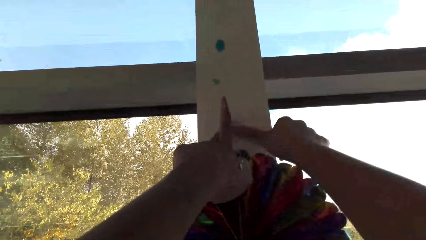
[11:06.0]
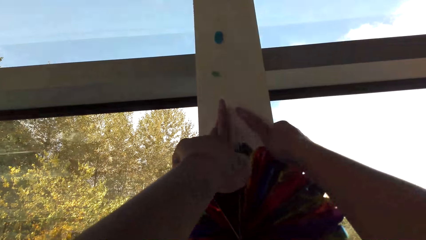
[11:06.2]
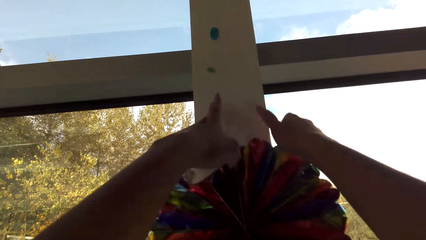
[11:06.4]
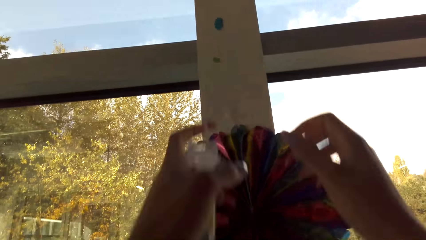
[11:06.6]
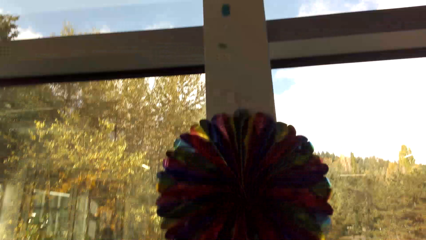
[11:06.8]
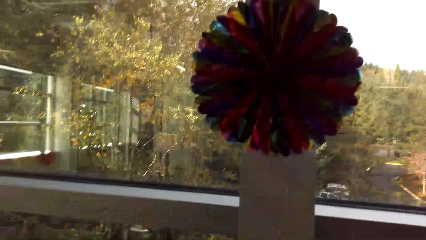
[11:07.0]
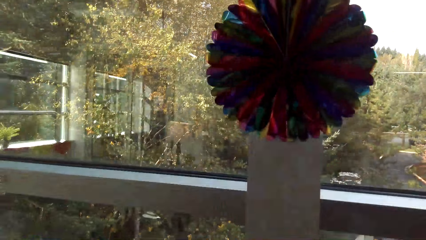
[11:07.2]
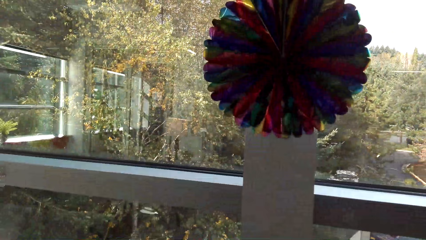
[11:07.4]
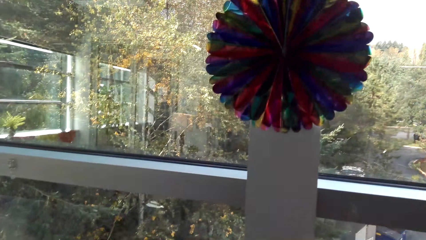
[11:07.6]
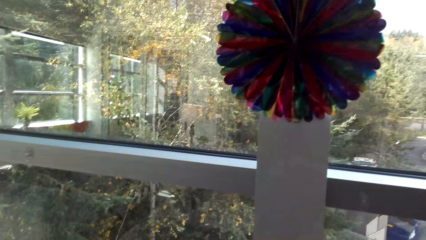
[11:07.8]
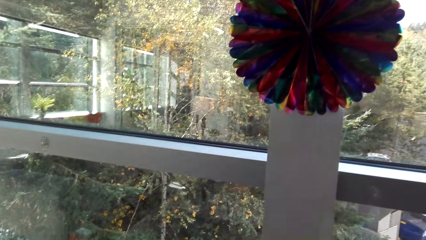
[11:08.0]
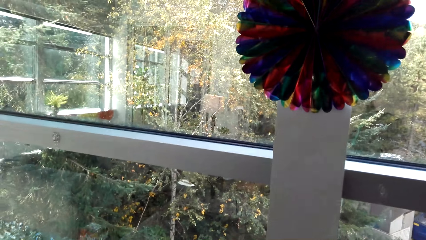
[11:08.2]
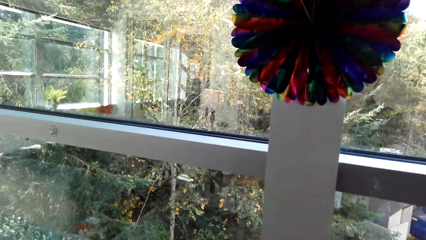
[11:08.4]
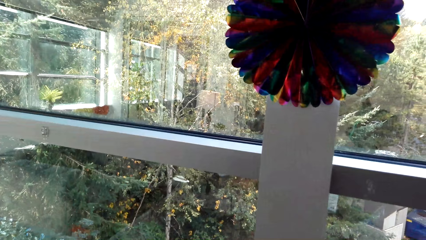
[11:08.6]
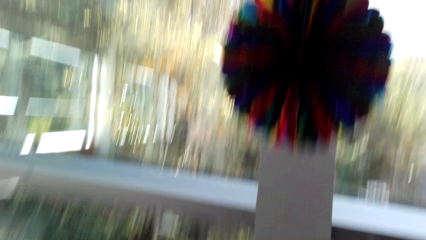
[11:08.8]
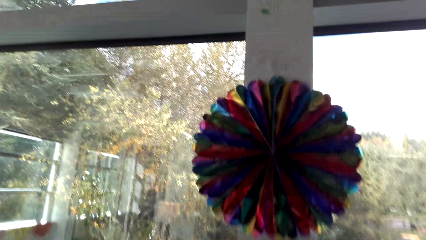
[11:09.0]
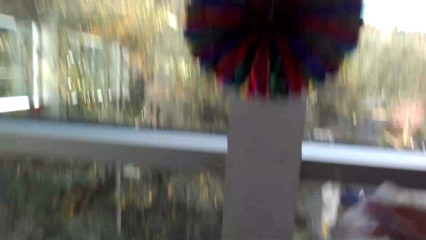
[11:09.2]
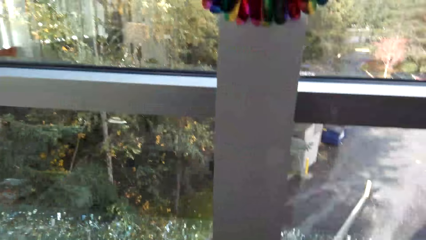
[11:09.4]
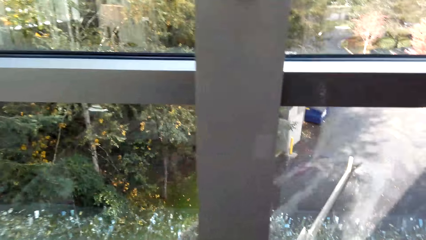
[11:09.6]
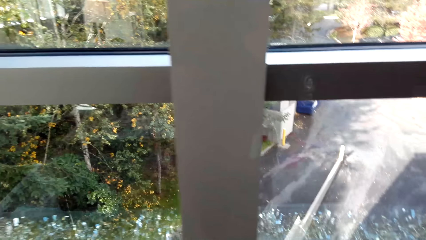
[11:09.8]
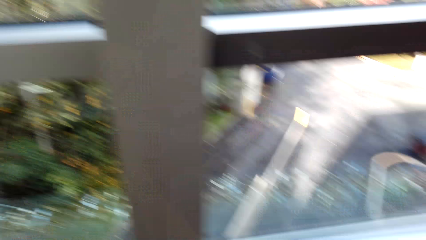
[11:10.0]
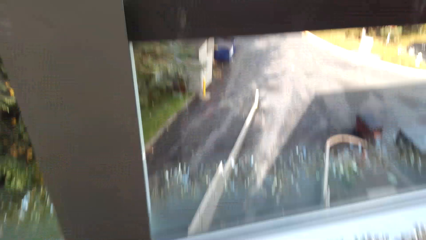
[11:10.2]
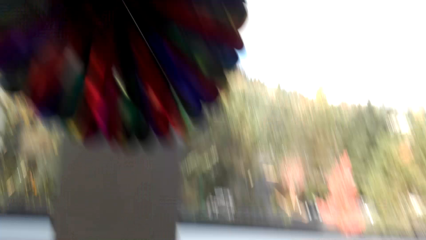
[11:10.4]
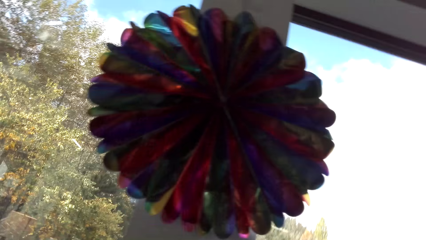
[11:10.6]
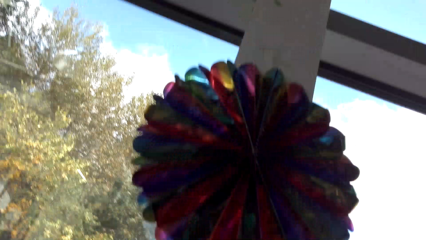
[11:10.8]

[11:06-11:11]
The camera wearer cuts the sellotape.

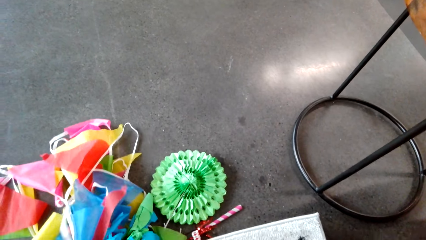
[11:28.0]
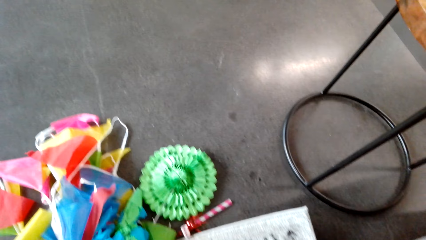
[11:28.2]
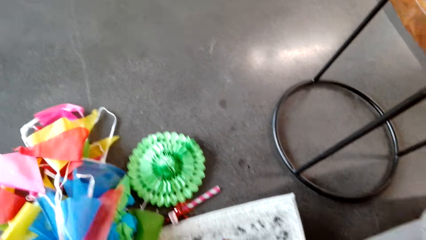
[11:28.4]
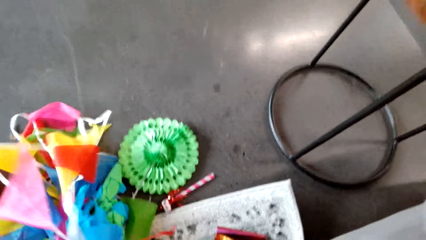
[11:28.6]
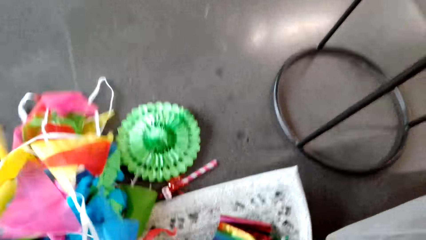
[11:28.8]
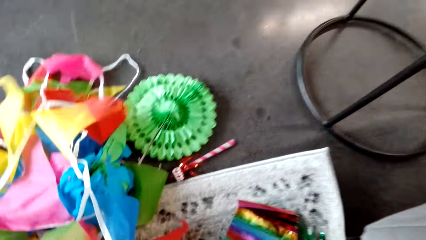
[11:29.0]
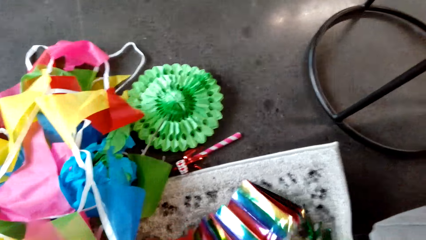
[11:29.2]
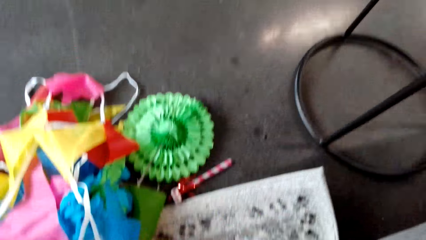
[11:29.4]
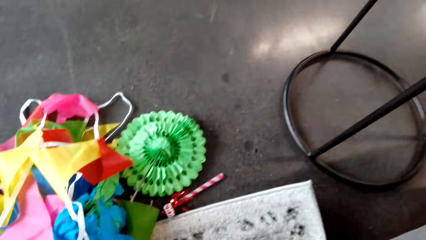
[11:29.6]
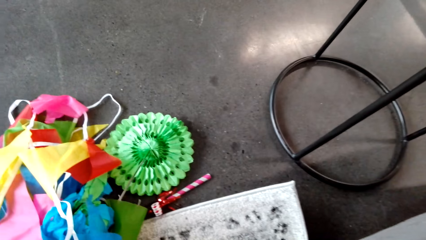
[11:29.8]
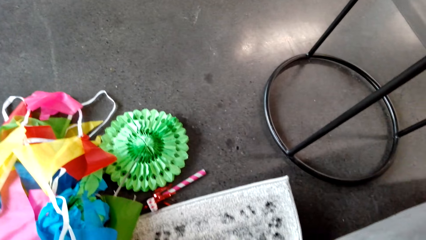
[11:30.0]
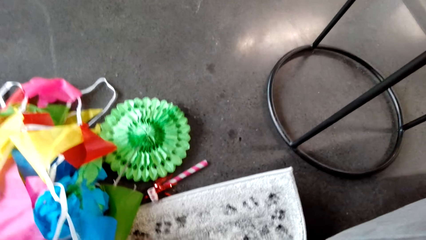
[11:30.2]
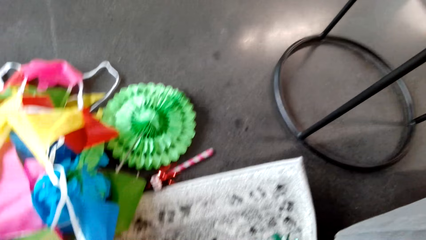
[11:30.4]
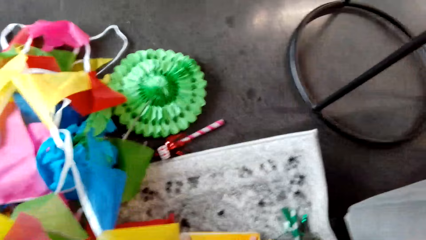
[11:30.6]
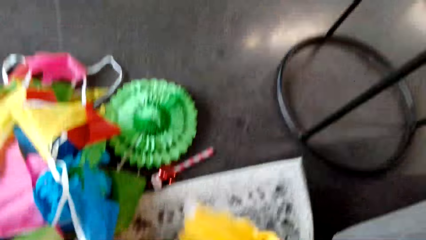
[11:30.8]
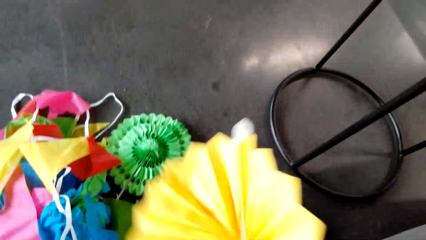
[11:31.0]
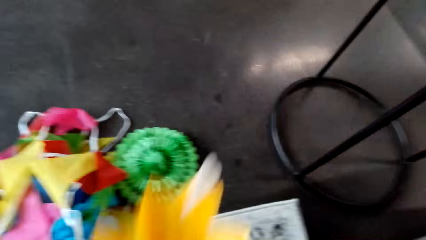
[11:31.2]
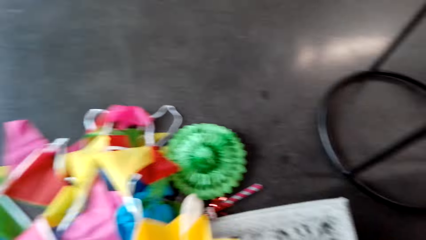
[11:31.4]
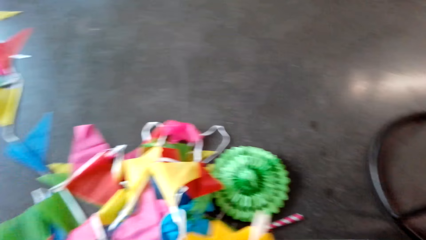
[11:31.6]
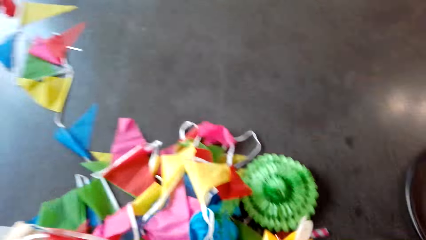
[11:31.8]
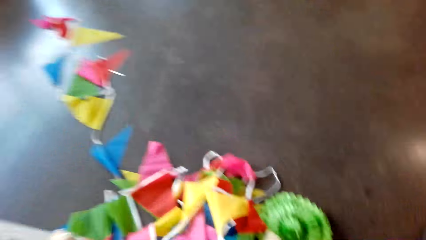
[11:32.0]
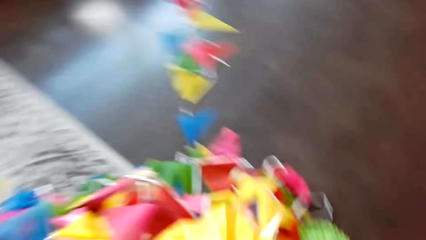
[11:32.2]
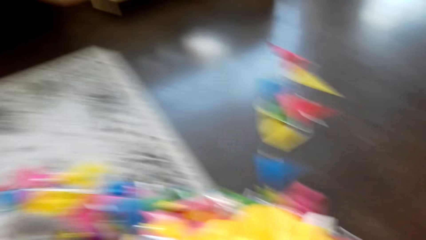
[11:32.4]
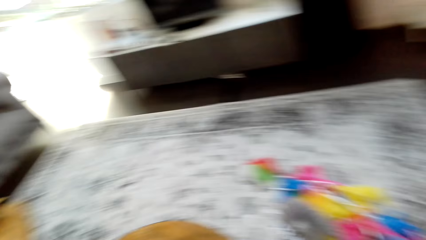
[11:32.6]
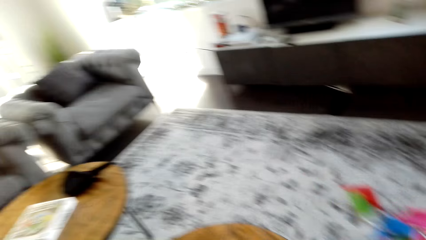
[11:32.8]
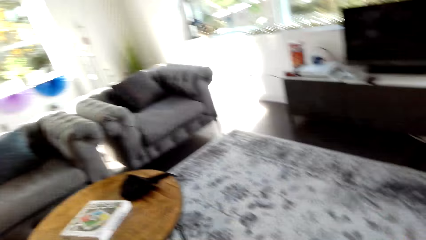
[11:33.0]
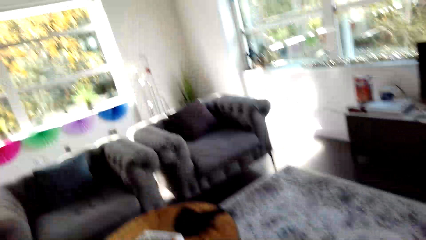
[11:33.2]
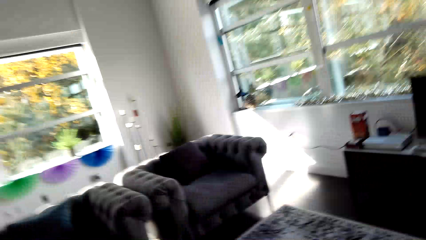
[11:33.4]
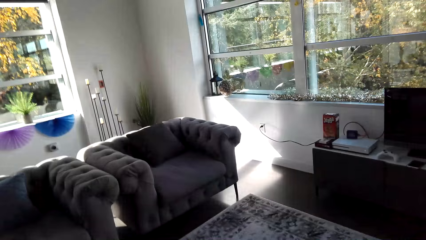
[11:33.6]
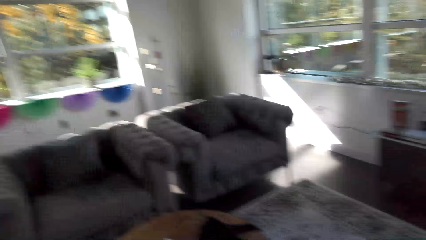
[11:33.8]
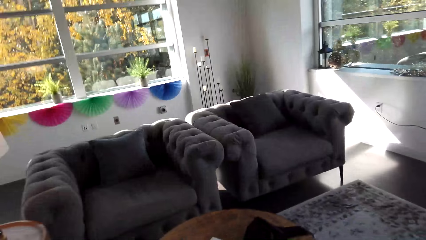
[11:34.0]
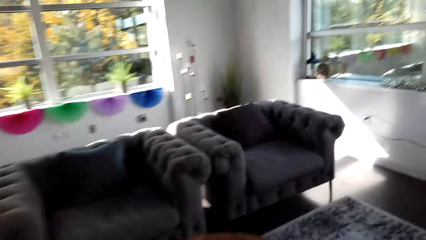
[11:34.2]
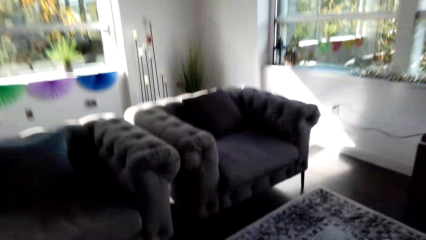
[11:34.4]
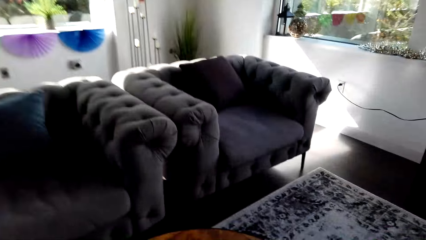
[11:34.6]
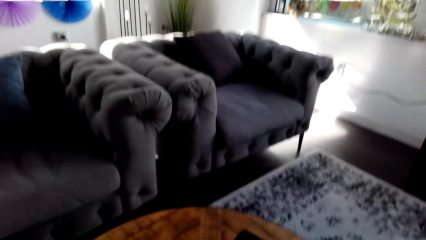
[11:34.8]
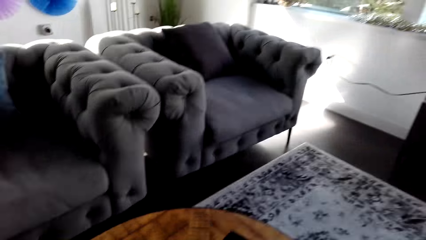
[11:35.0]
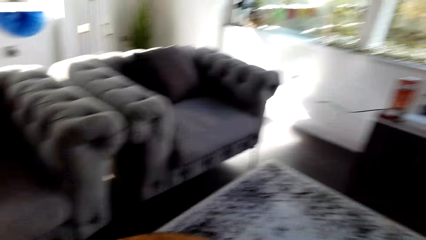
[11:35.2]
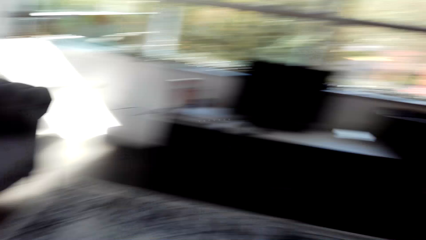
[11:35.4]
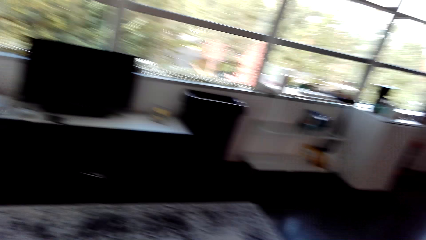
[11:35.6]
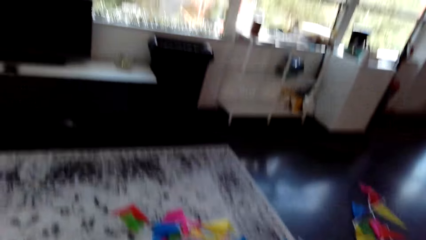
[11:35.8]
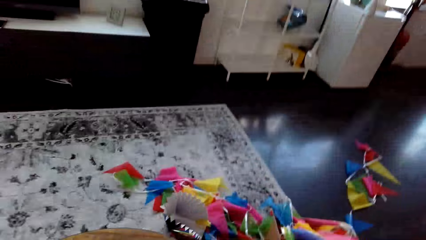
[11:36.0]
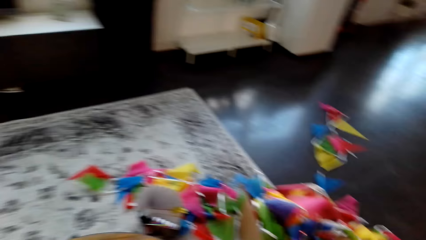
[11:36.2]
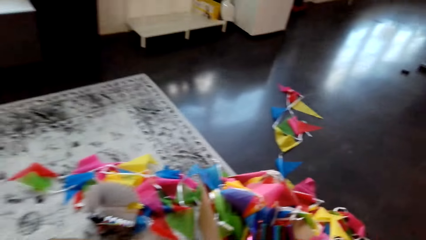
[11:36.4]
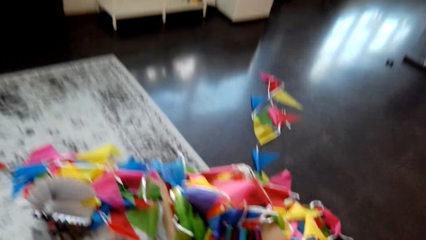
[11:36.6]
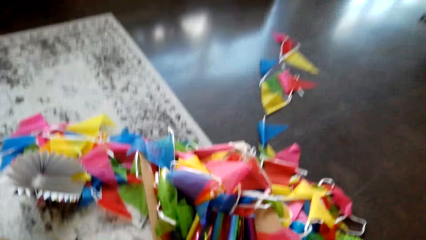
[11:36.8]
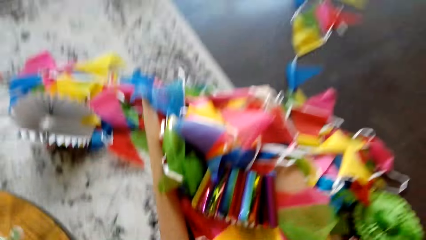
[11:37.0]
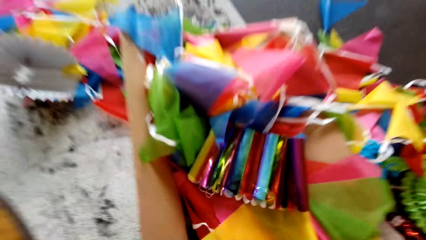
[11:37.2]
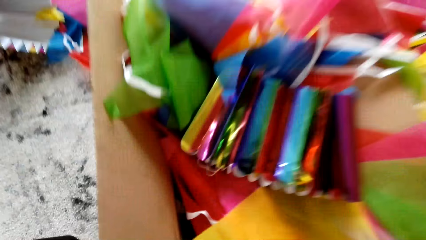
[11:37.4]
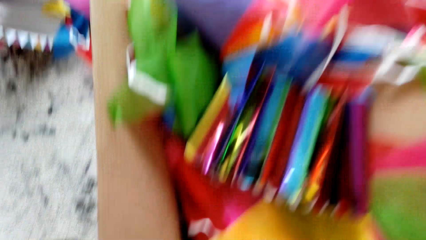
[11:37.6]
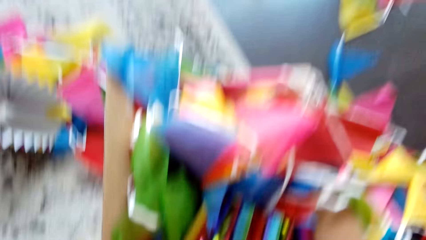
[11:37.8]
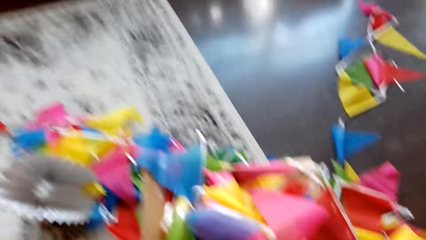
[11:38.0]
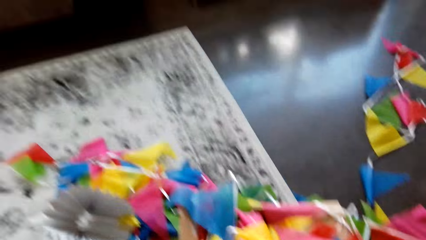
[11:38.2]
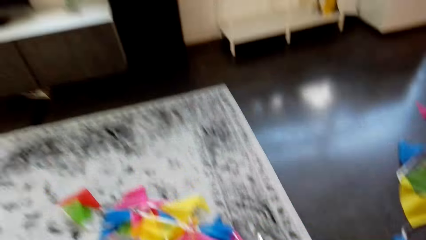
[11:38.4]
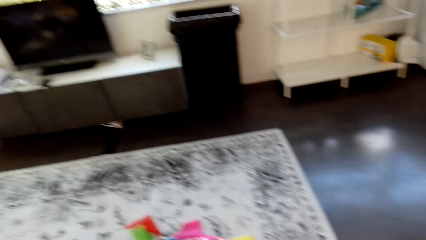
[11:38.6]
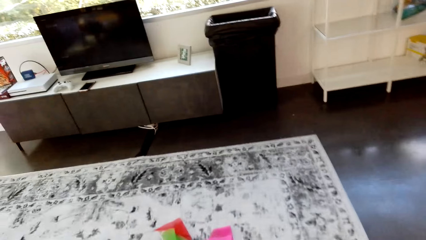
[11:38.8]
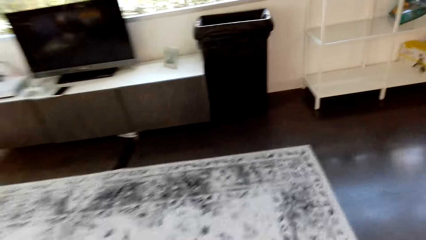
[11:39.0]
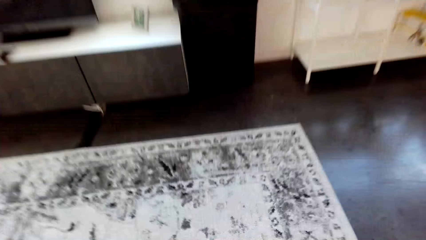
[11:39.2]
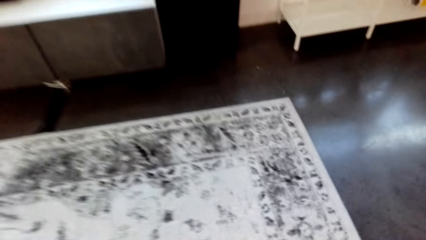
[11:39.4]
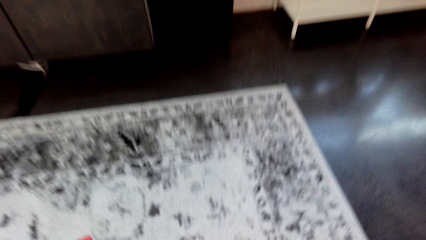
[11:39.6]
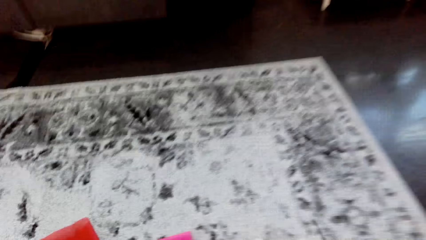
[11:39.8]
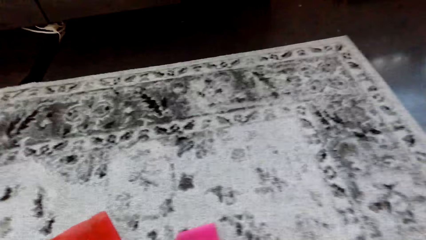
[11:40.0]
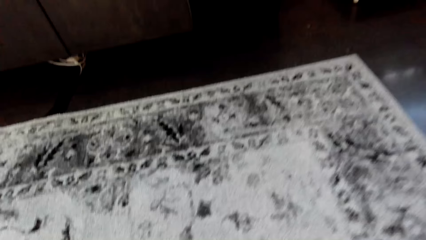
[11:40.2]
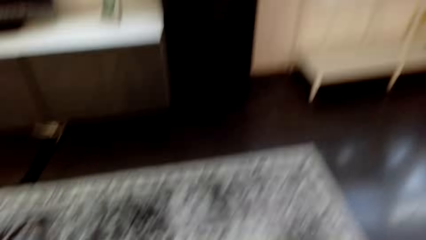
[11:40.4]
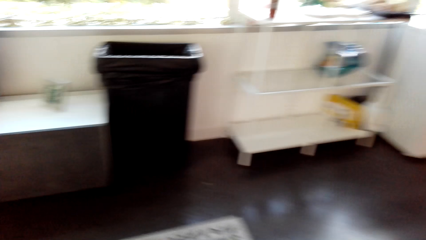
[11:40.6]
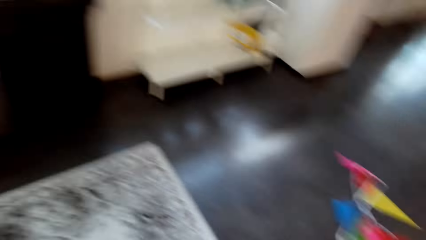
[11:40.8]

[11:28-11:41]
The camera wearer converses with a man. They pick the flower decoration in the box. They look around. They converse with the man.
